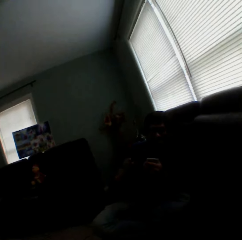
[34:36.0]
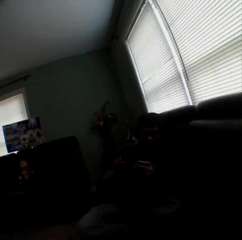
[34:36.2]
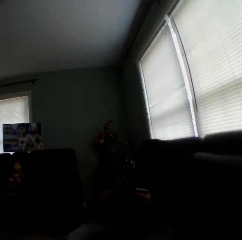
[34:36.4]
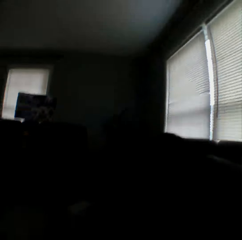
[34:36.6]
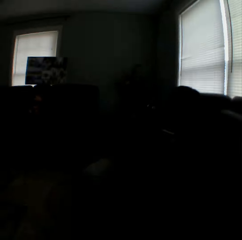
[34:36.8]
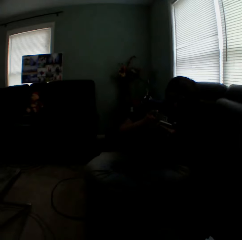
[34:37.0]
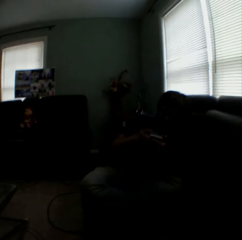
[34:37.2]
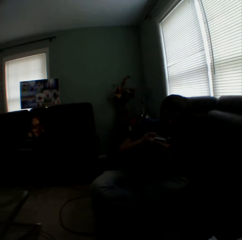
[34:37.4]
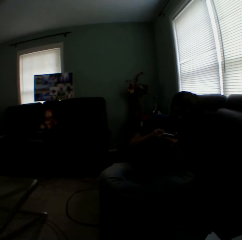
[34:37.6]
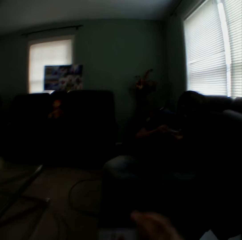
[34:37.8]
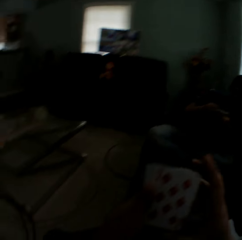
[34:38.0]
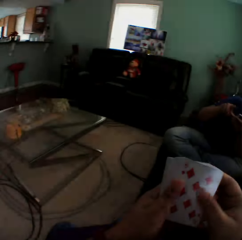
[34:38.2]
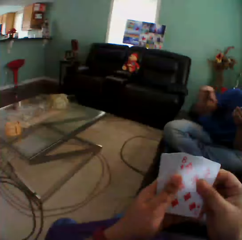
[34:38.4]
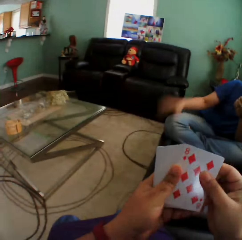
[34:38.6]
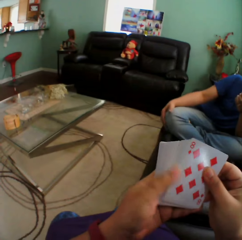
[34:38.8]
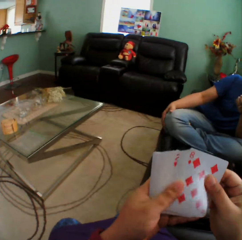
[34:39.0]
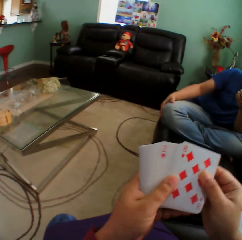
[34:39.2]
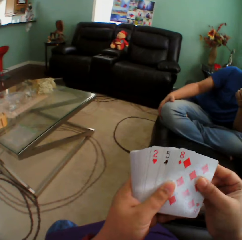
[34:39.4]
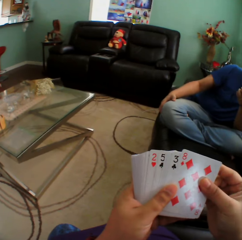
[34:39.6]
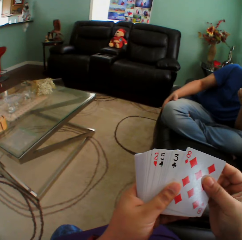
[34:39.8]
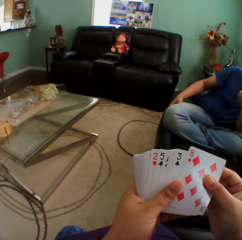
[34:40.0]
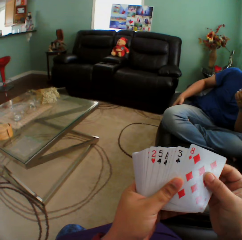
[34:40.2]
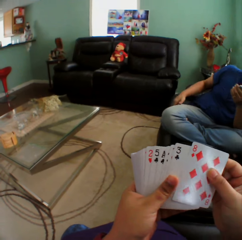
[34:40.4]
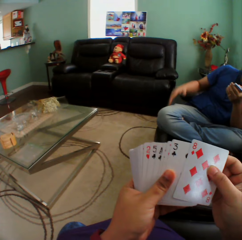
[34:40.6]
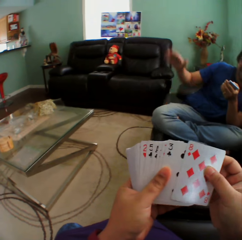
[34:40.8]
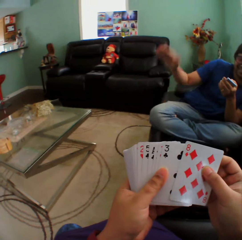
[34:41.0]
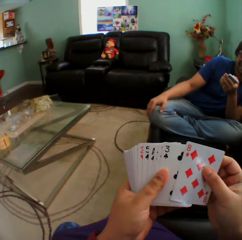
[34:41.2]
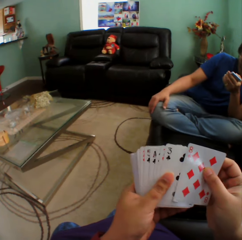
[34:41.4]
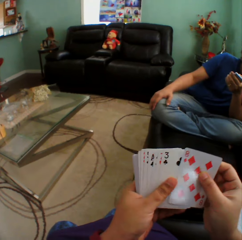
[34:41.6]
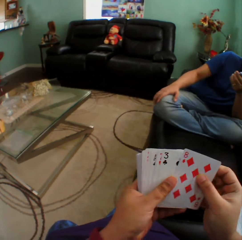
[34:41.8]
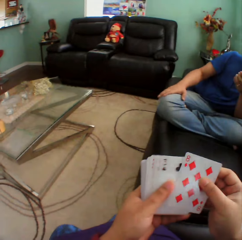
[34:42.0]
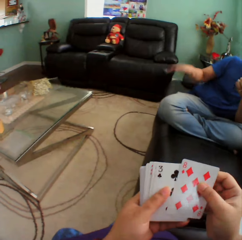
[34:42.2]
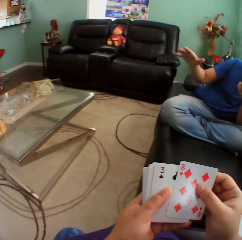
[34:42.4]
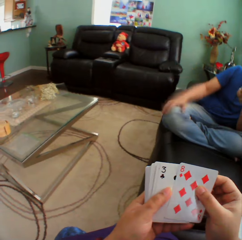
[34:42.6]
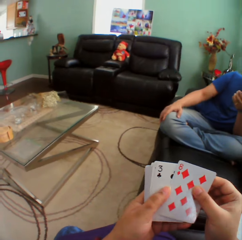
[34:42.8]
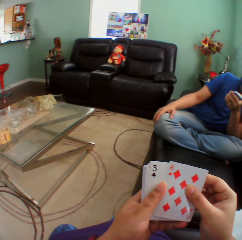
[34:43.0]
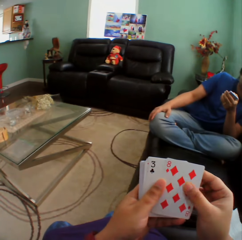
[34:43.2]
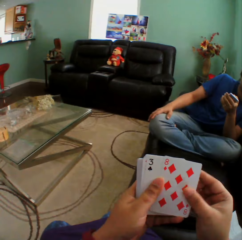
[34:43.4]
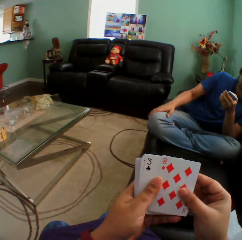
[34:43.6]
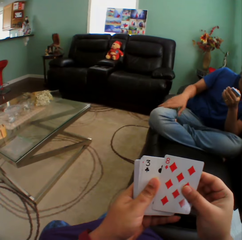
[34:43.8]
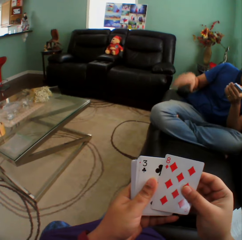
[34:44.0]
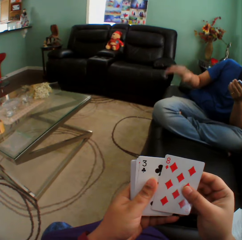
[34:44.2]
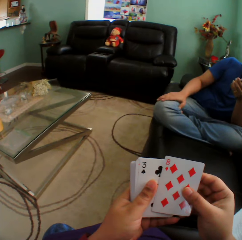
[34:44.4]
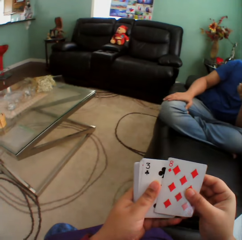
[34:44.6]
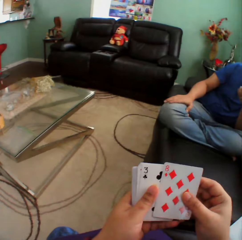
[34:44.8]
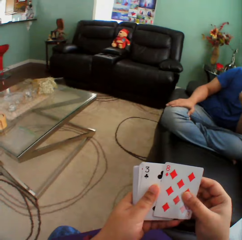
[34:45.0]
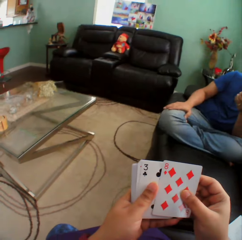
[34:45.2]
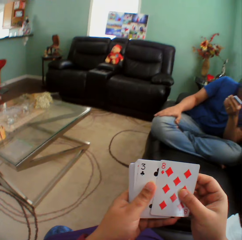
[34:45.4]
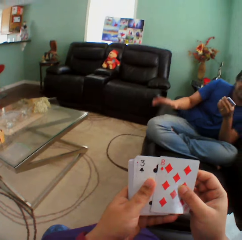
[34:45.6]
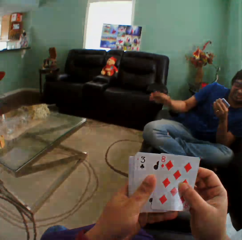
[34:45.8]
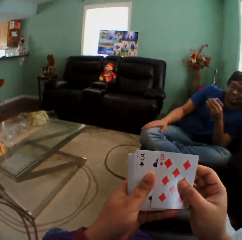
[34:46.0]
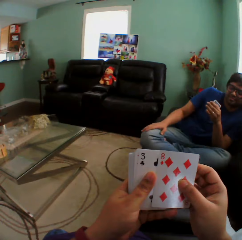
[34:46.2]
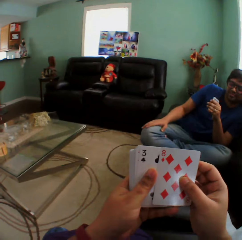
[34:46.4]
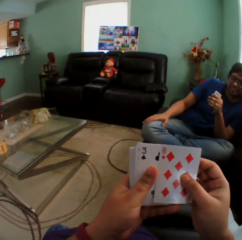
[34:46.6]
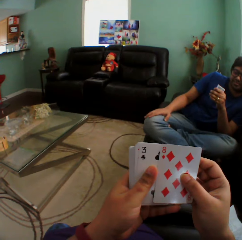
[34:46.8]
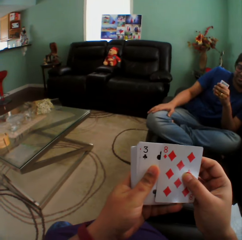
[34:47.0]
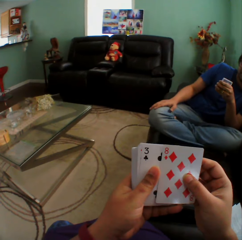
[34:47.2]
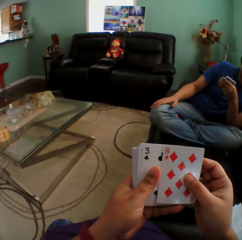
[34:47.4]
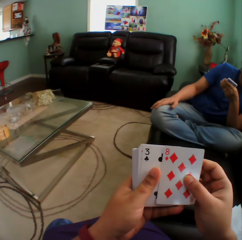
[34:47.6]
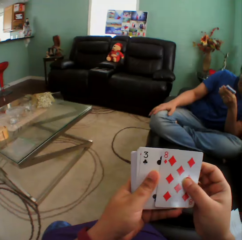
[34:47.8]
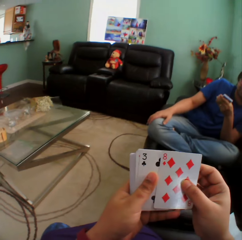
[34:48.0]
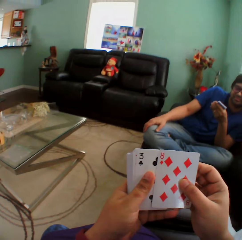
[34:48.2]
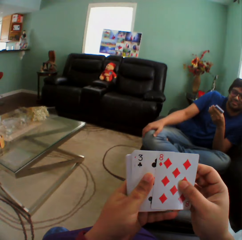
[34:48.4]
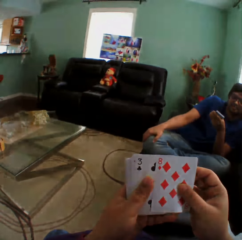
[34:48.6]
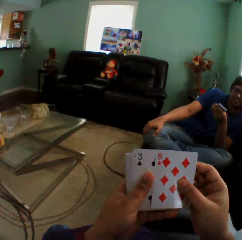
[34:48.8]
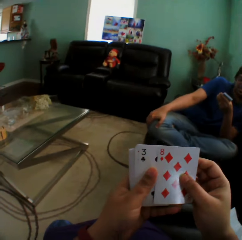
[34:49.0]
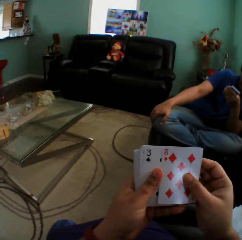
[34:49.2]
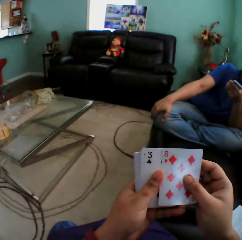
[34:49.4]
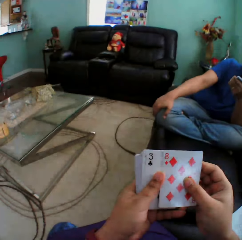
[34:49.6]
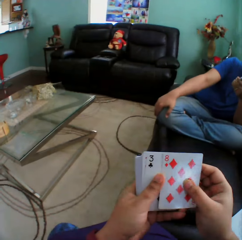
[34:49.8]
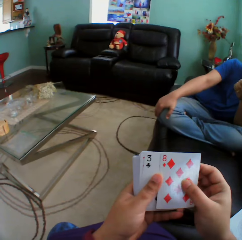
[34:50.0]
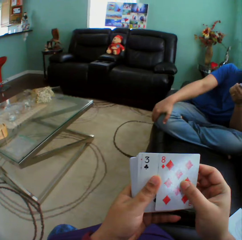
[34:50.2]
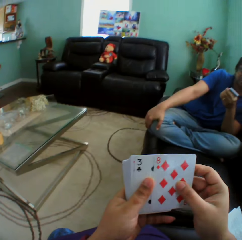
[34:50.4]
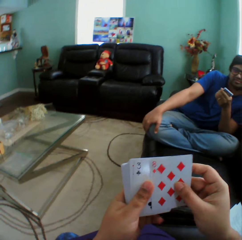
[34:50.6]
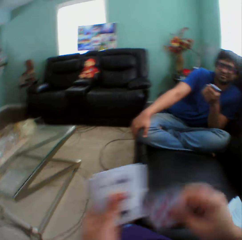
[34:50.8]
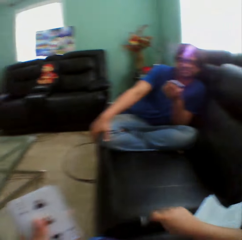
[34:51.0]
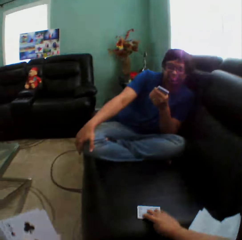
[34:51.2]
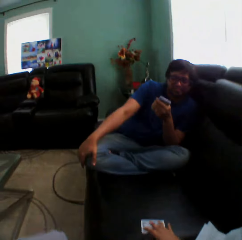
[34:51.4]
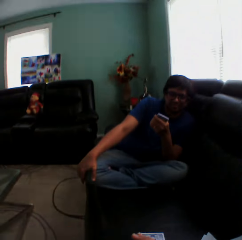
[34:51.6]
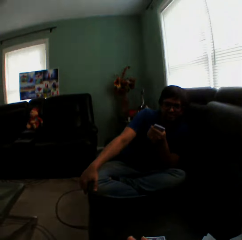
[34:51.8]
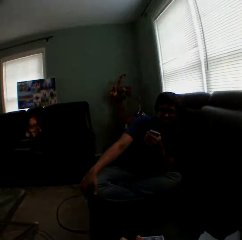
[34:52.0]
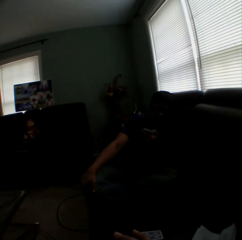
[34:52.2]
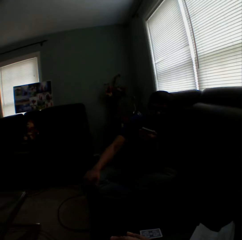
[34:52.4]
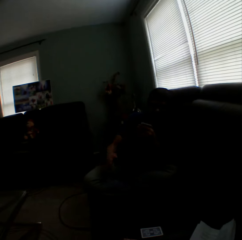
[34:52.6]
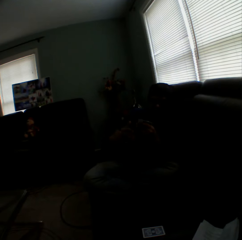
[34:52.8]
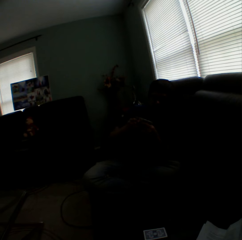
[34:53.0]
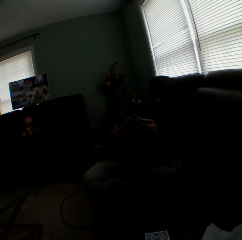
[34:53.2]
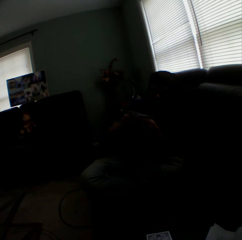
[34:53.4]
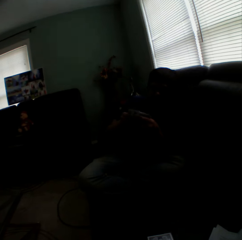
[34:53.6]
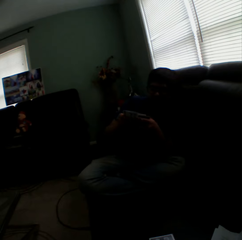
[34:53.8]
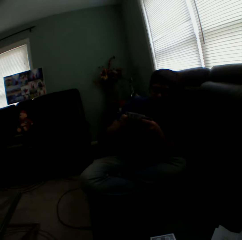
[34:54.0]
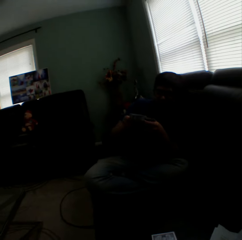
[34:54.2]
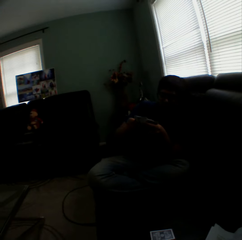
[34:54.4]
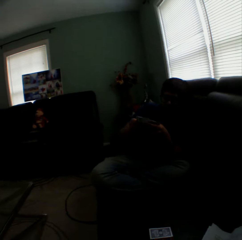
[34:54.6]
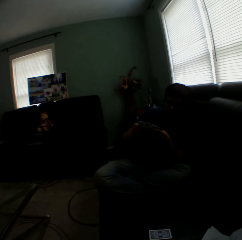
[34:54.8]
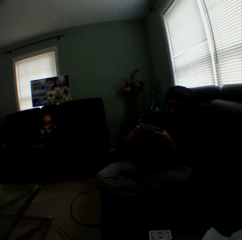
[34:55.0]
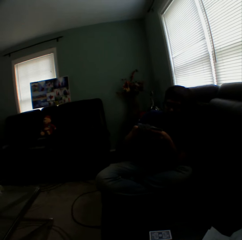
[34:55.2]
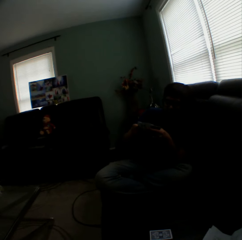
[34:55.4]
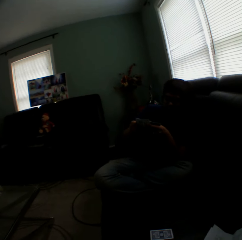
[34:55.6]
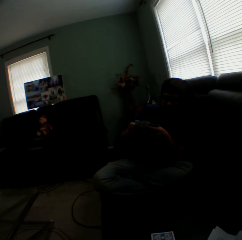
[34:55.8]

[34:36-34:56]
The camera wearer arranges cards in a hand and holds playing cards. A man touches the knee, hits the knee using the right hand, and holds playing cards. The camera wearer holds playing cards, turns to the side, holds playing cards, and puts a playing card on the couch. They turn to the side. The man arranges cards in a hand.

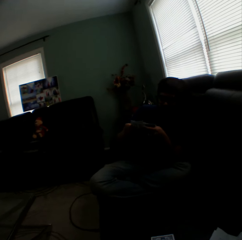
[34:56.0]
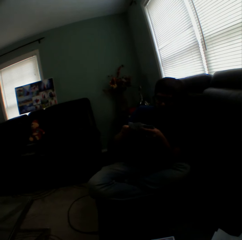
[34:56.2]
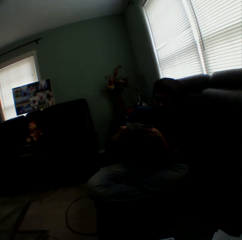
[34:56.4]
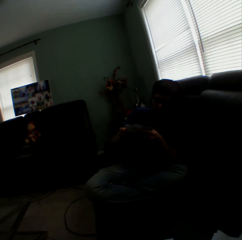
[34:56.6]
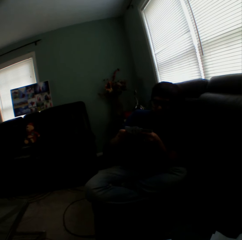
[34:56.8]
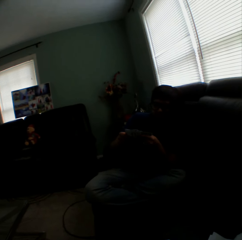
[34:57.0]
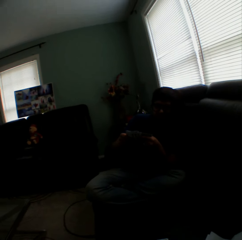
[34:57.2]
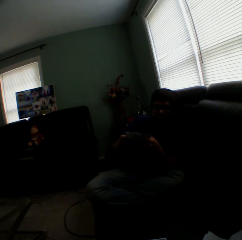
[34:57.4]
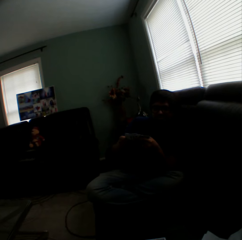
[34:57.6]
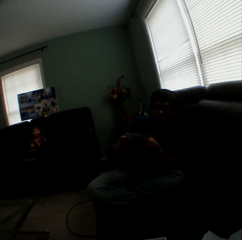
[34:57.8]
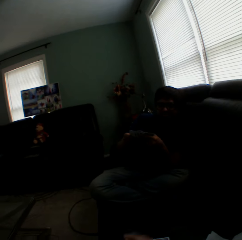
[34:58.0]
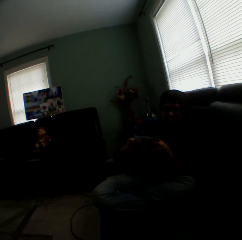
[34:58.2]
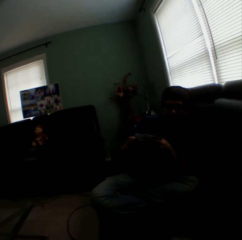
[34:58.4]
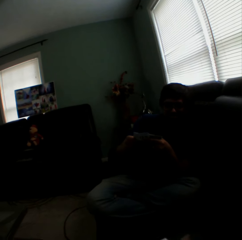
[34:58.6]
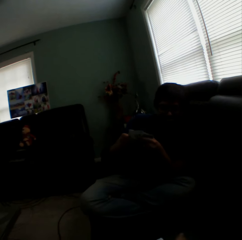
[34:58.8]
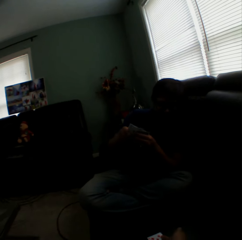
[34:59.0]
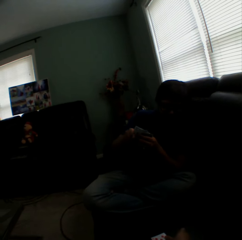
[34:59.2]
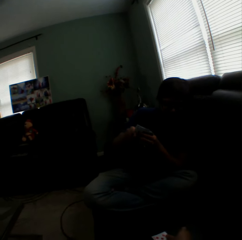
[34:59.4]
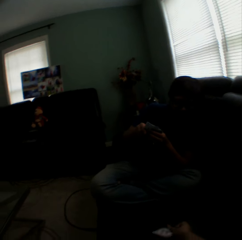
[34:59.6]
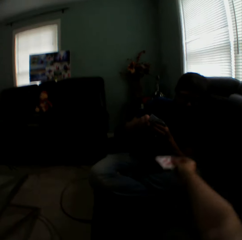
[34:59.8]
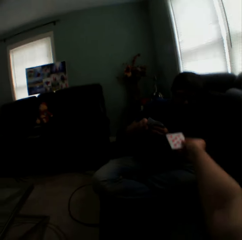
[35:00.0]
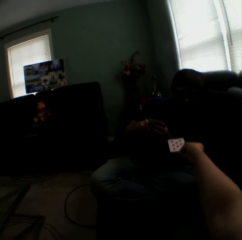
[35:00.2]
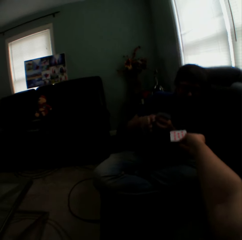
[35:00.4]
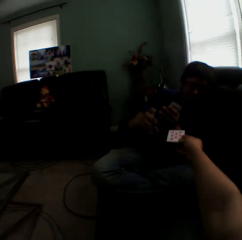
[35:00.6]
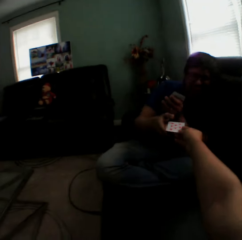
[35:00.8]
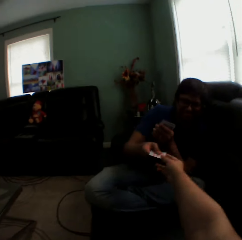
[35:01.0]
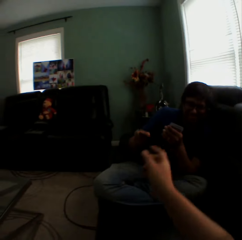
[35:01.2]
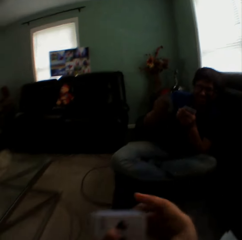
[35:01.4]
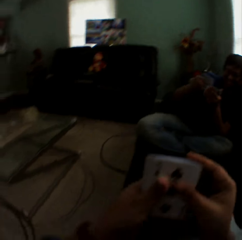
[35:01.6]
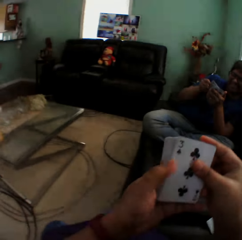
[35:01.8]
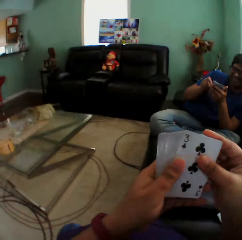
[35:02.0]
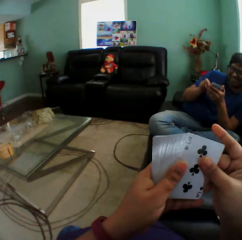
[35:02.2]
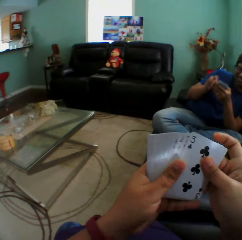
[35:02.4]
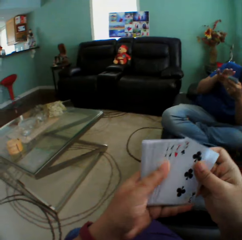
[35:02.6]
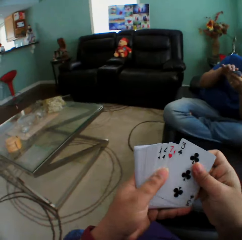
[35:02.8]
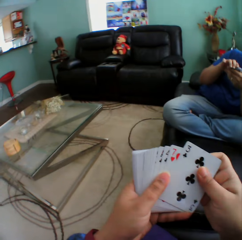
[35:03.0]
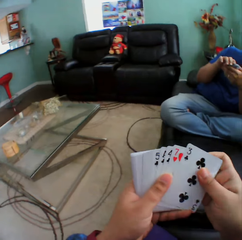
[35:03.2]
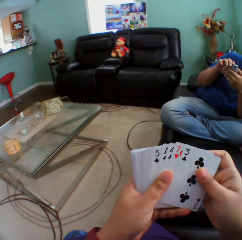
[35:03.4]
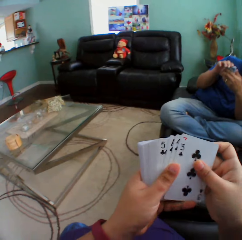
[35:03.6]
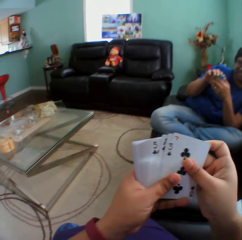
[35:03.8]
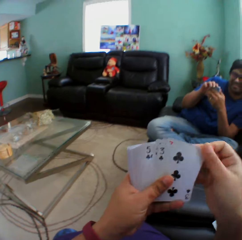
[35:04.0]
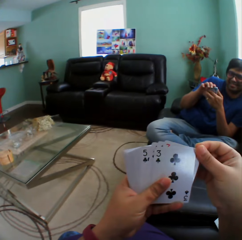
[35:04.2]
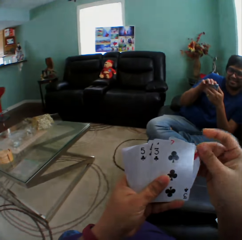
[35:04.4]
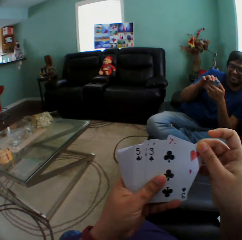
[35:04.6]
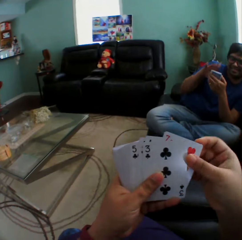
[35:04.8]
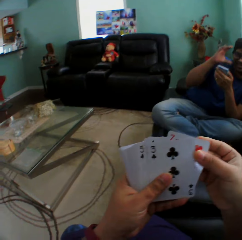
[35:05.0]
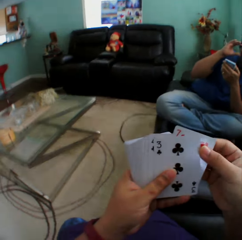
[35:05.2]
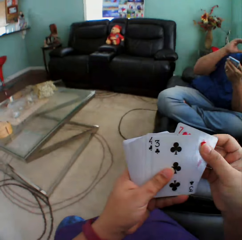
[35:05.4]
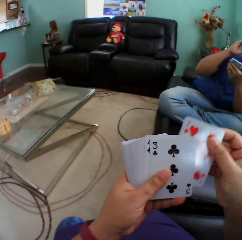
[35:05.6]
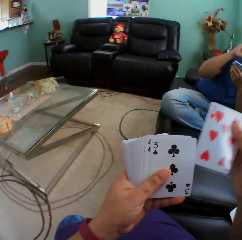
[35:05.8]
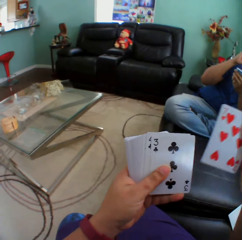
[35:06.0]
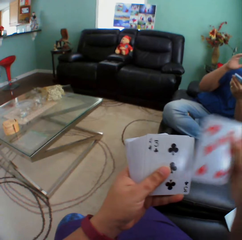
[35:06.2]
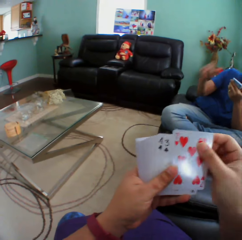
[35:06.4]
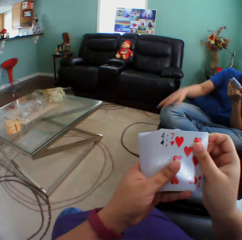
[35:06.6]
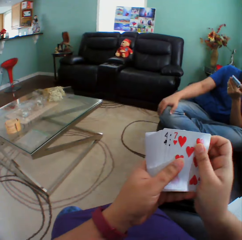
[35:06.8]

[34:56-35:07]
The camera wearer turns a card on a couch. They give a card to a person. The camera wearer holds a playing card. The person picks a card. The camera wearer arranges cards in a hand, turns to the side, and holds playing cards. The person holds playing cards and touches the shades.
